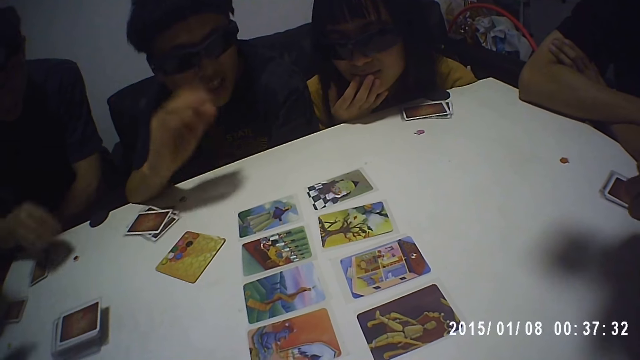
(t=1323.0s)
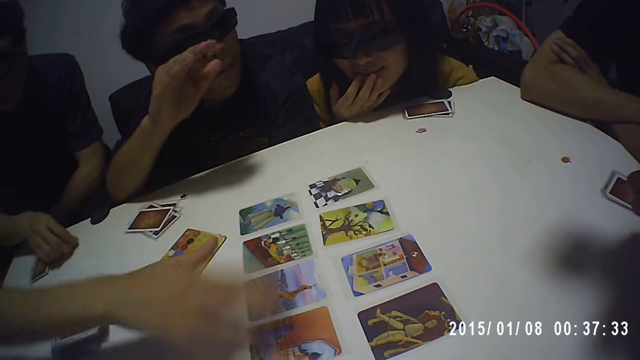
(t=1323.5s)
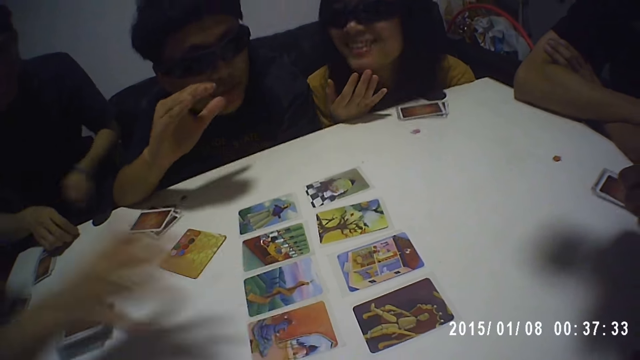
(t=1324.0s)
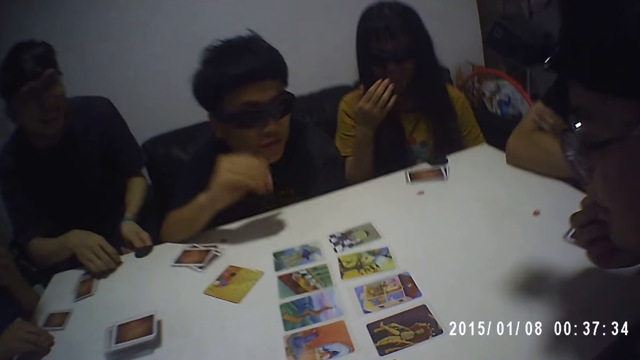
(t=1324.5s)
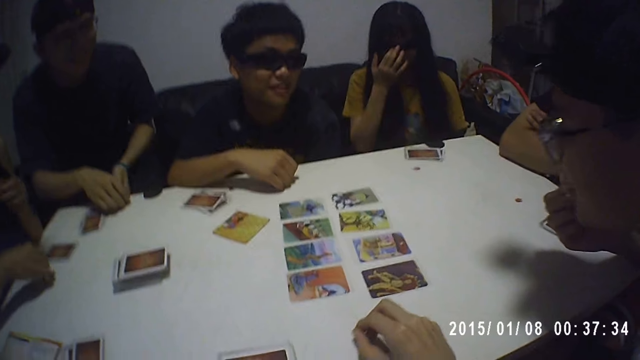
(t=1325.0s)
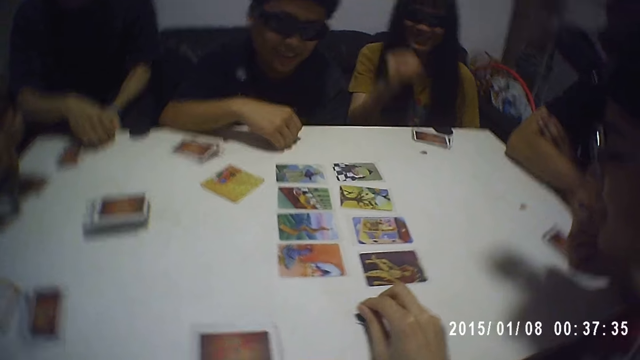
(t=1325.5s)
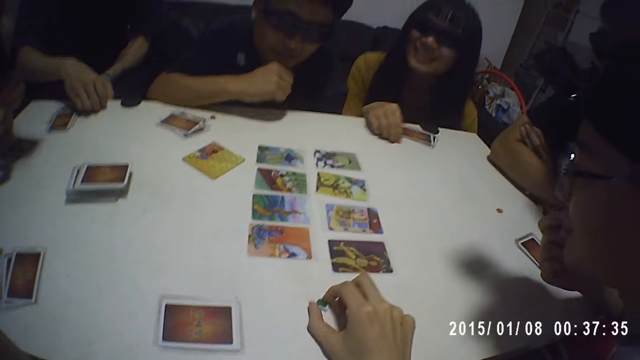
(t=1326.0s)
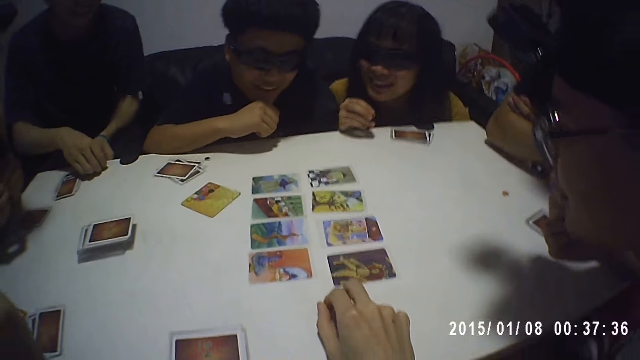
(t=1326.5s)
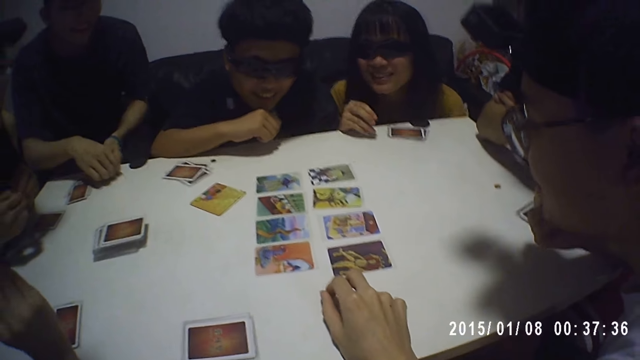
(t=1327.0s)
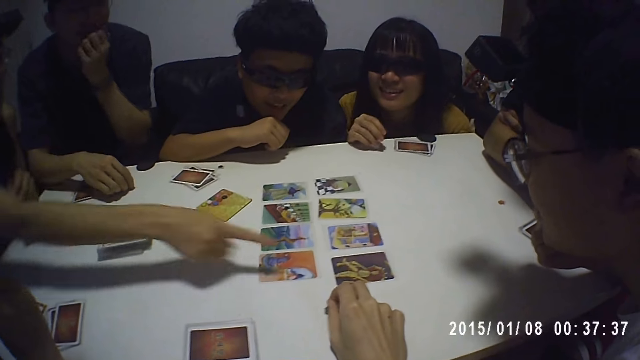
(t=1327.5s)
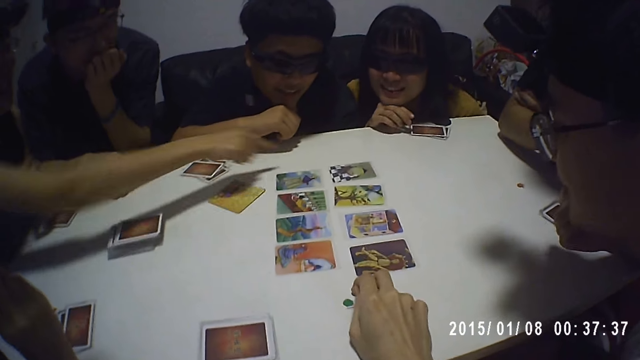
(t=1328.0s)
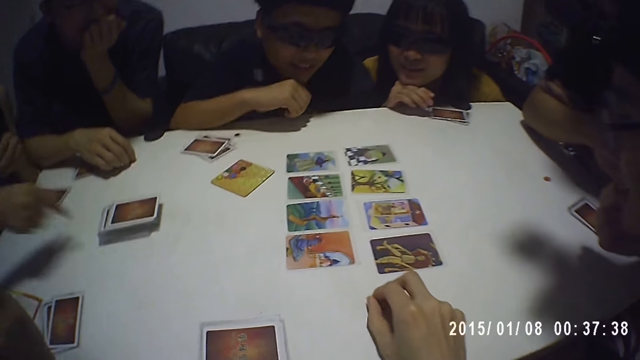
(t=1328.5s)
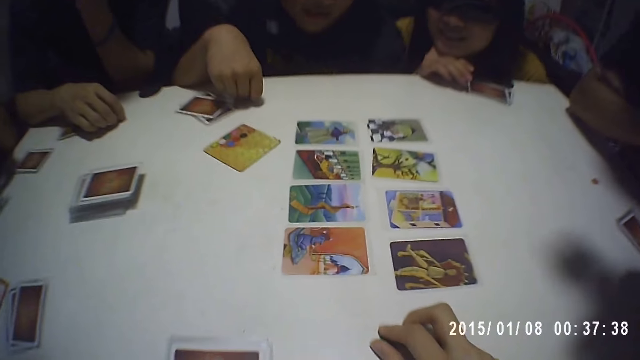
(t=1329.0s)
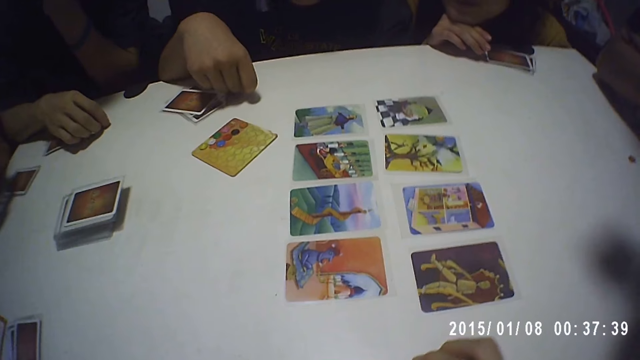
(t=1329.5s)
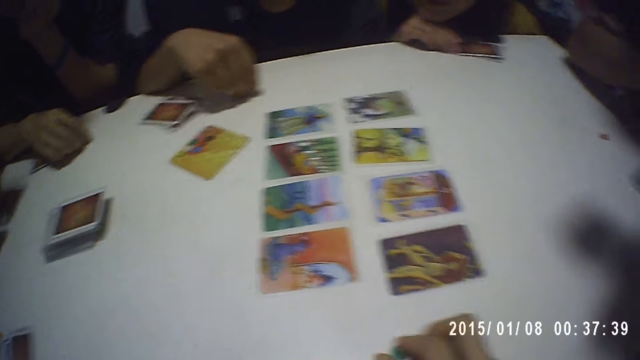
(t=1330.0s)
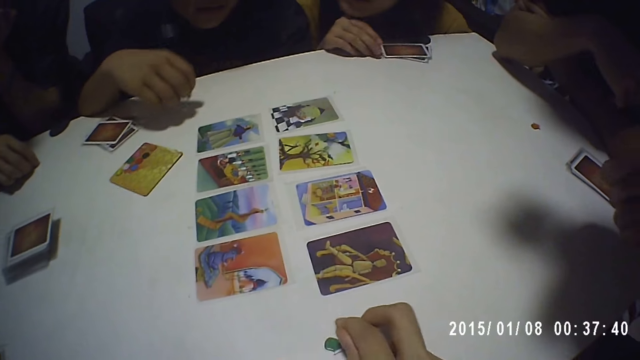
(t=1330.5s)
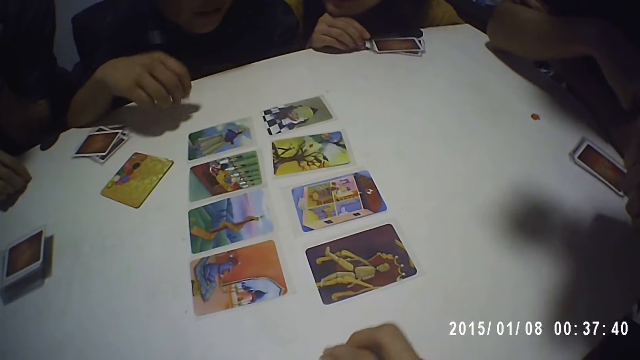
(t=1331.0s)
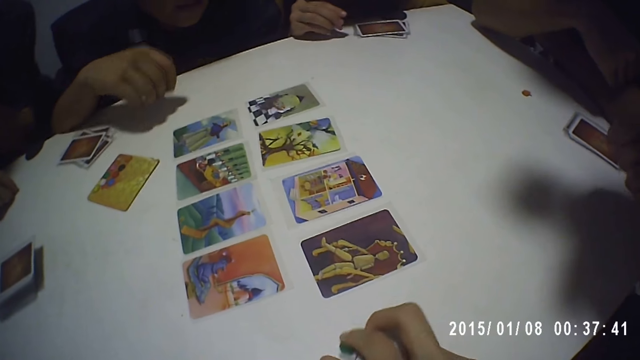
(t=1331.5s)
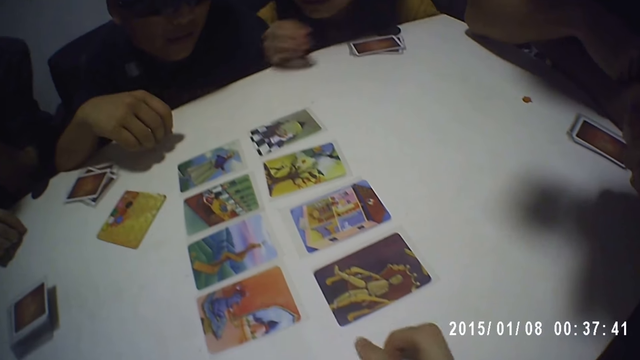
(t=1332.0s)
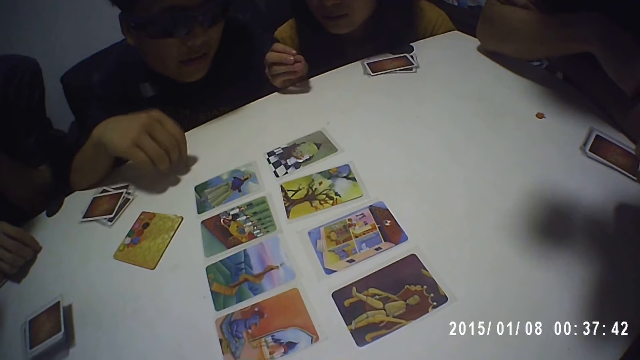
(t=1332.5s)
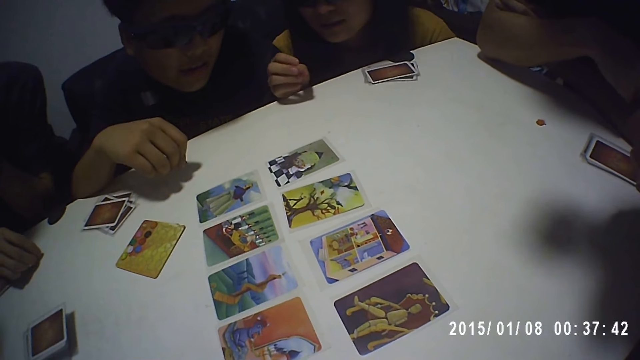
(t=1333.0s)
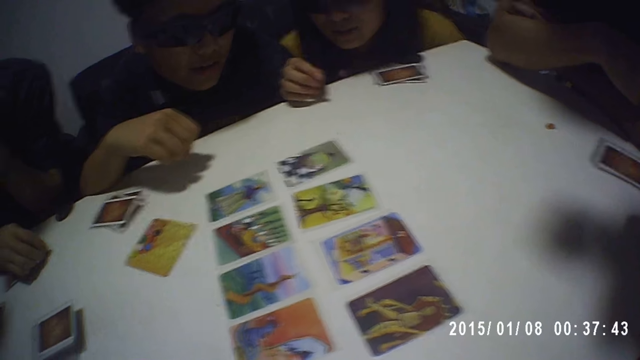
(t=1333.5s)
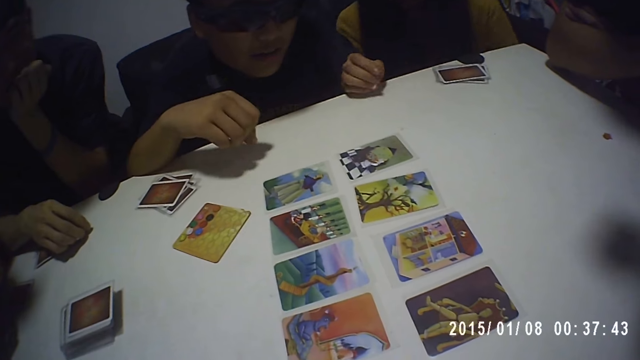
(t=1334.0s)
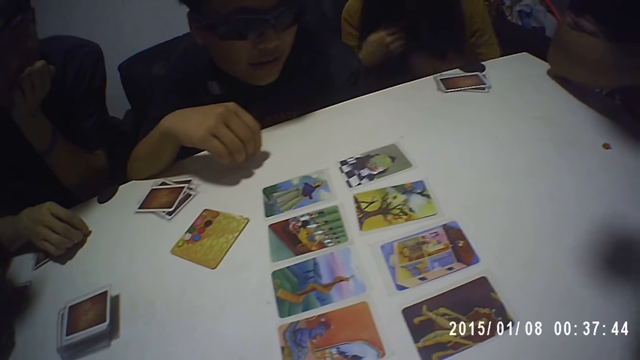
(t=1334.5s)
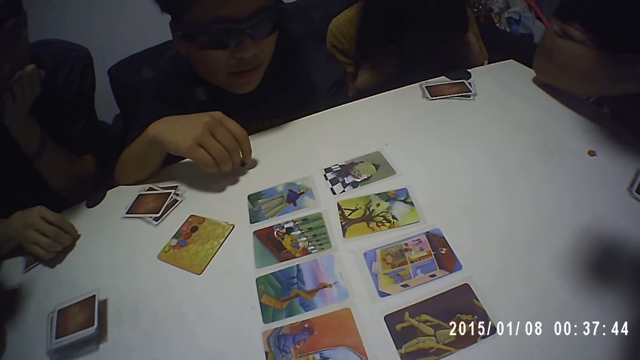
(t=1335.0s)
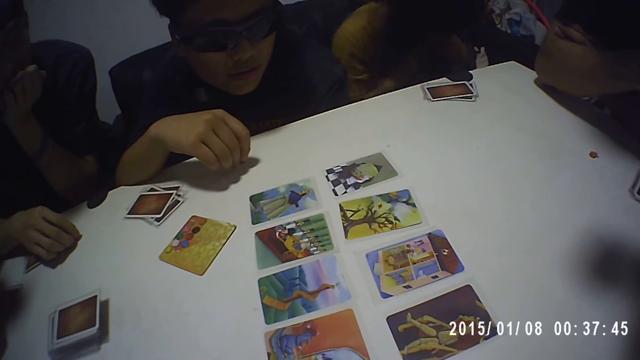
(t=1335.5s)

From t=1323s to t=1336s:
A man communicates with gesture. A person moves the left hand. The person points at the cards. The camera wearer looks at the cards on the table.

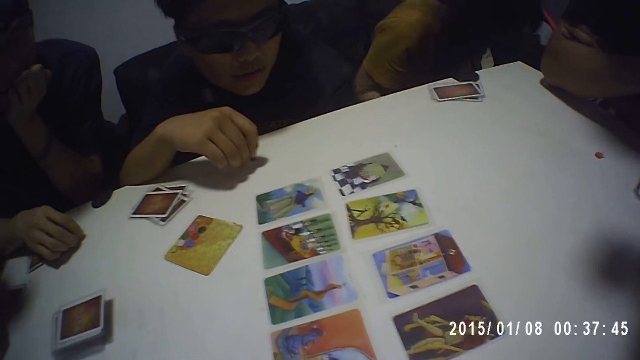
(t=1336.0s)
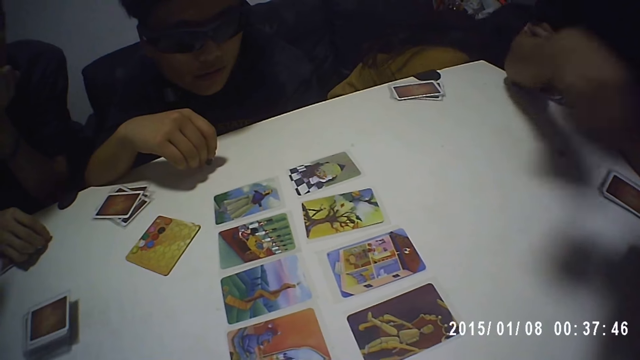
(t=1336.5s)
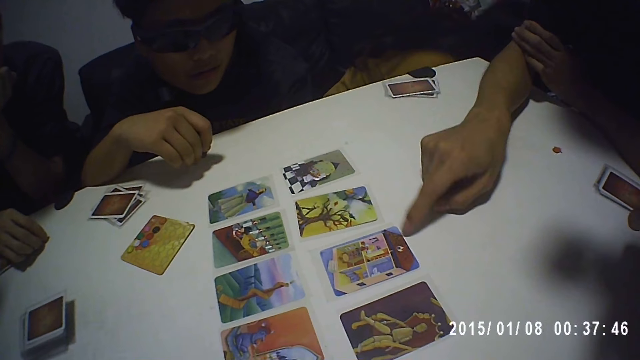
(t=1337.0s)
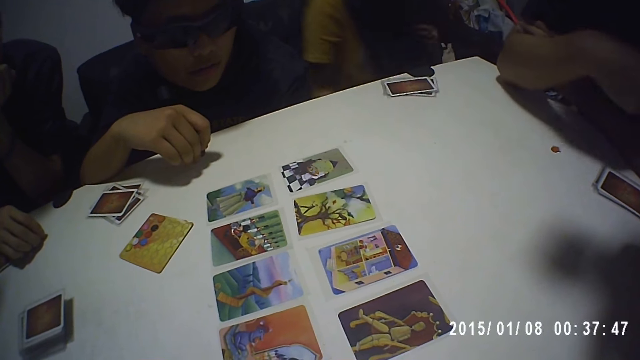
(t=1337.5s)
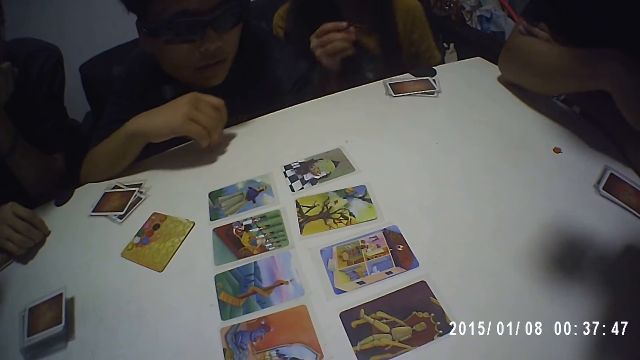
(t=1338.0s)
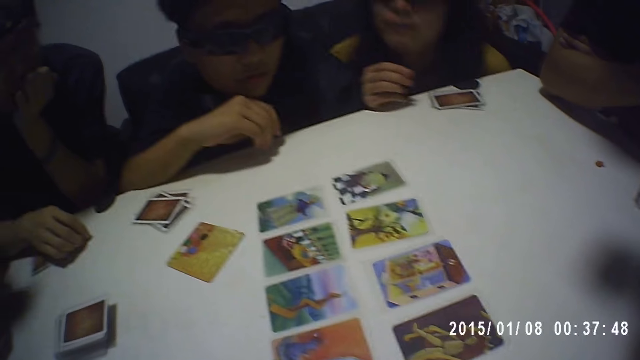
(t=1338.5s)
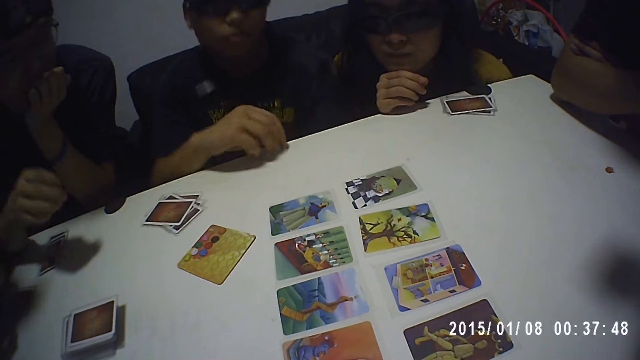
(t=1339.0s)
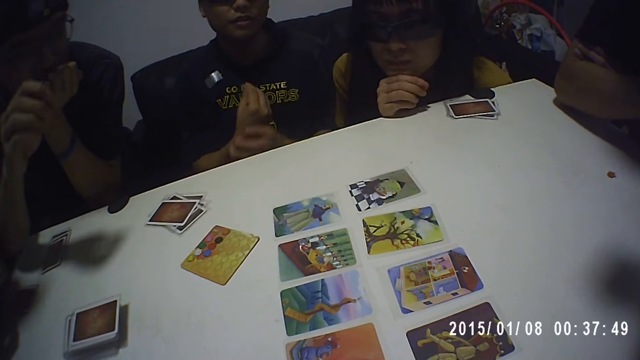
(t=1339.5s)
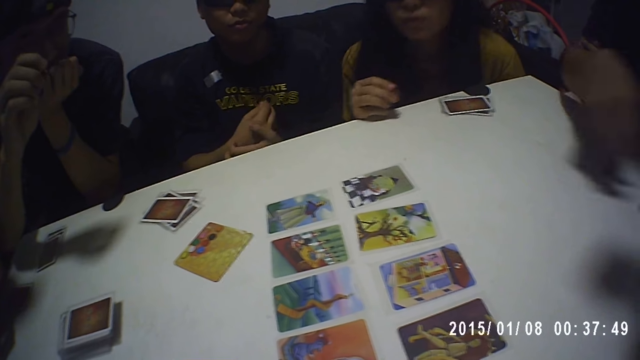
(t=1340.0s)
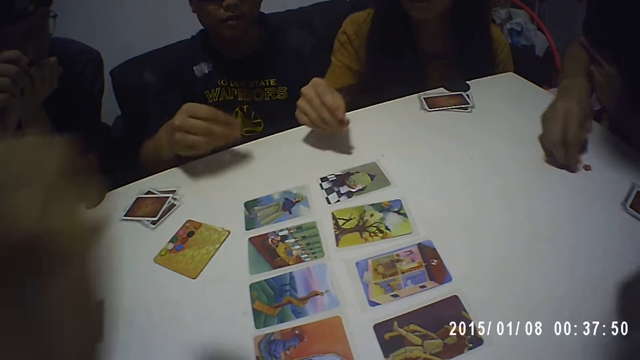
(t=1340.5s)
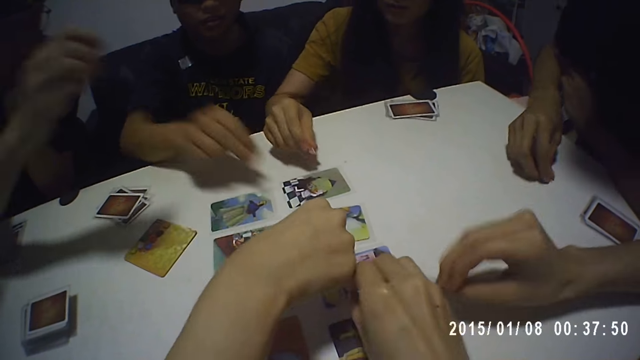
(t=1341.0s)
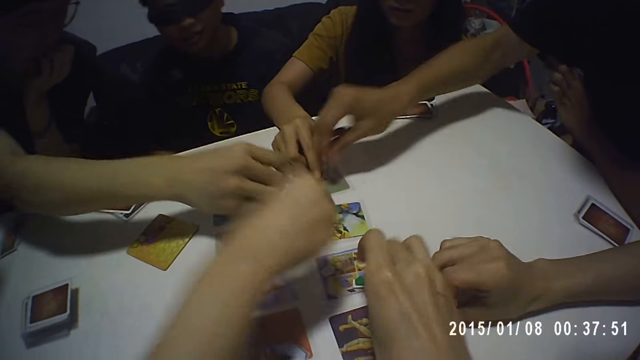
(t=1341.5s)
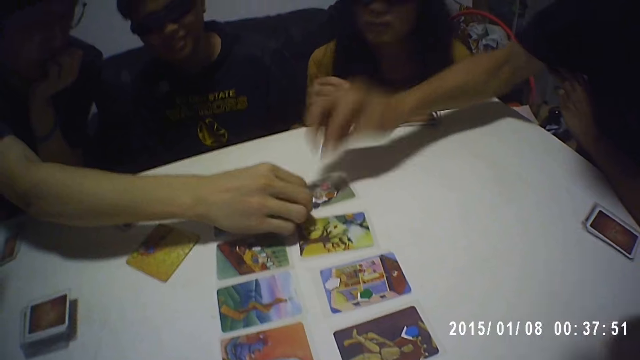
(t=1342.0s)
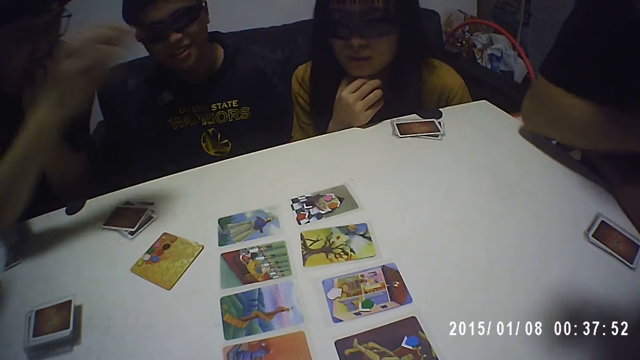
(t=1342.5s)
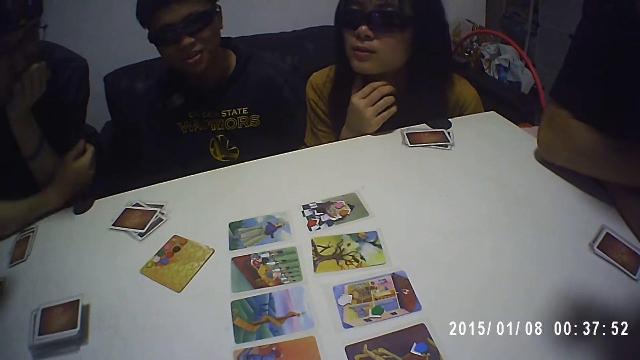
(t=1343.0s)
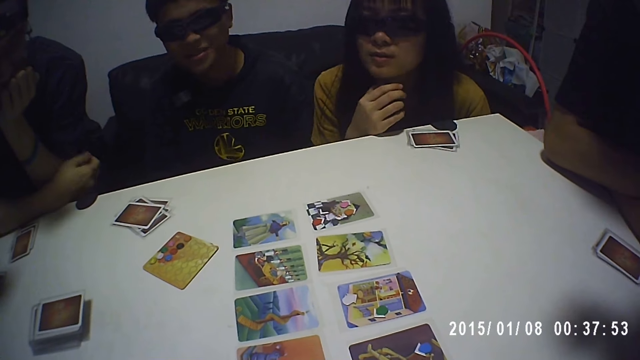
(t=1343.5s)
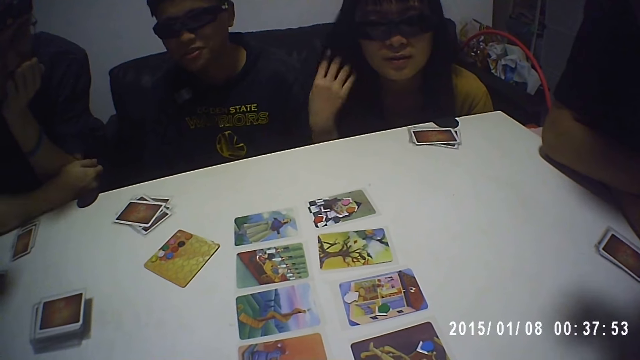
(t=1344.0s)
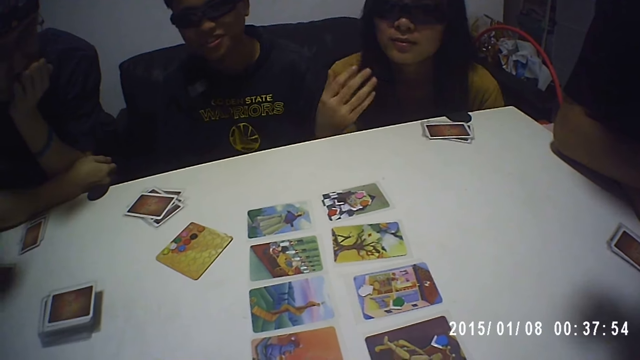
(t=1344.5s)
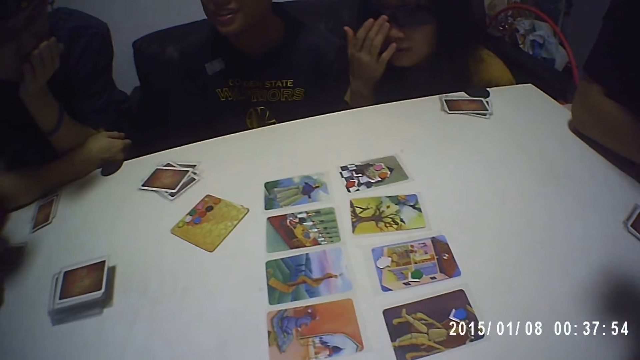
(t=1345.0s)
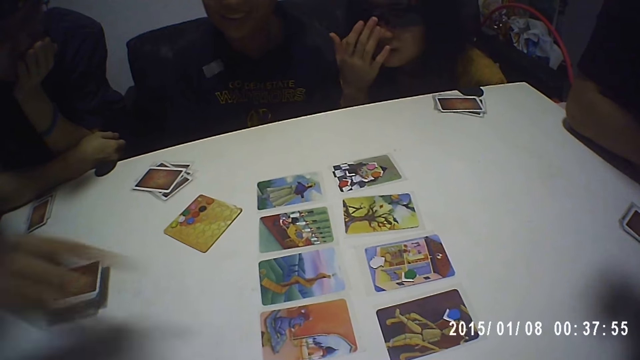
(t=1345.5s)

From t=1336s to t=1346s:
A person points at the card. A man puts a piece of paper on the card. The camera wearer puts a piece of paper on the card. Another person puts a piece of paper on the card. Four persons and a lady place their beads on the cards. The first person puts a piece of paper on the card. Another person puts a piece of paper on the card. Another person puts a piece of paper on the card.
